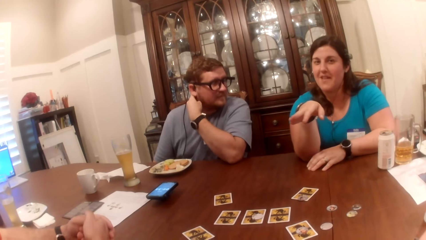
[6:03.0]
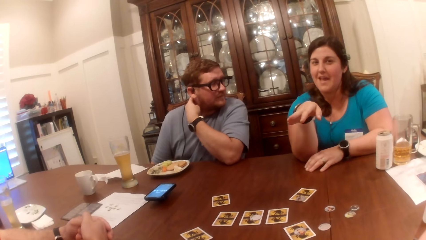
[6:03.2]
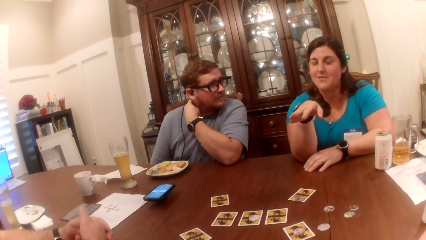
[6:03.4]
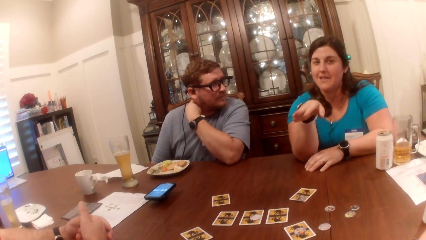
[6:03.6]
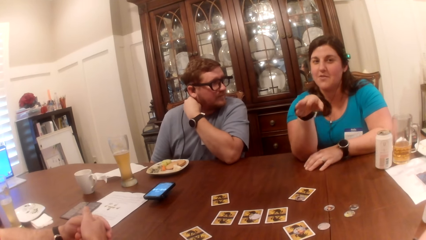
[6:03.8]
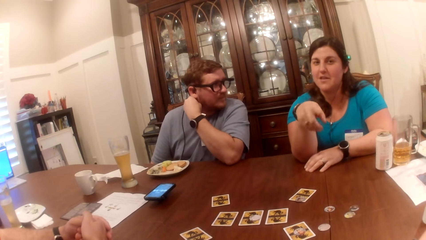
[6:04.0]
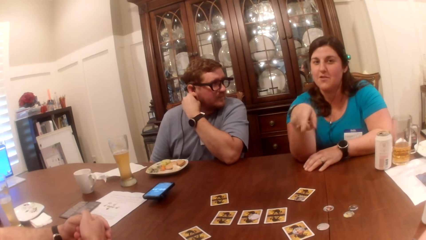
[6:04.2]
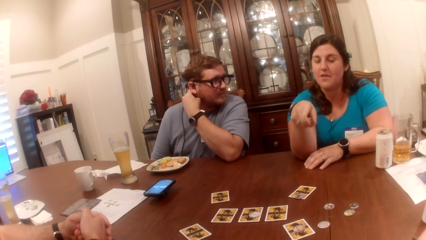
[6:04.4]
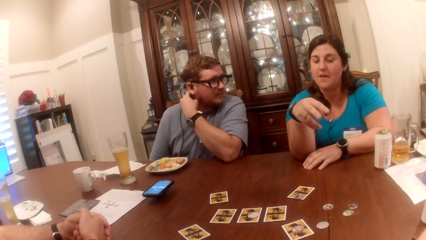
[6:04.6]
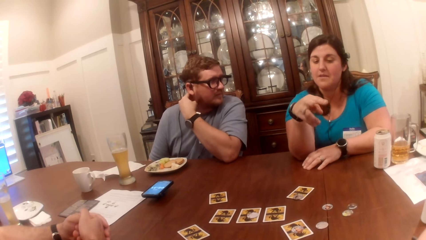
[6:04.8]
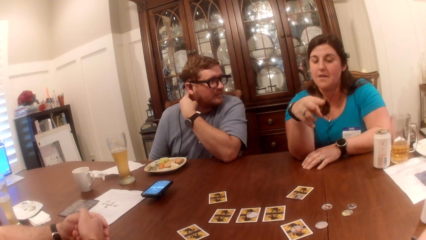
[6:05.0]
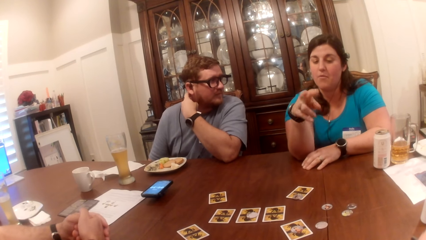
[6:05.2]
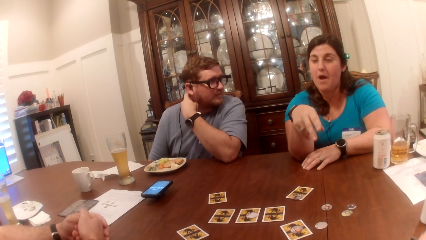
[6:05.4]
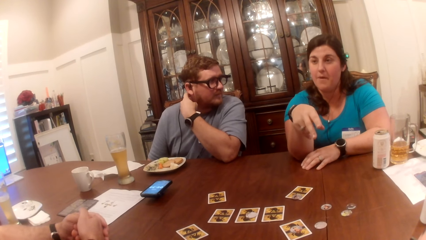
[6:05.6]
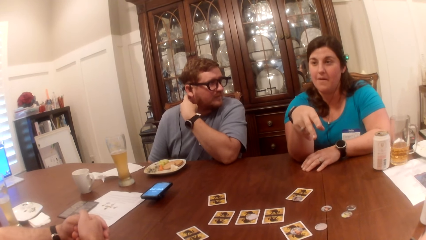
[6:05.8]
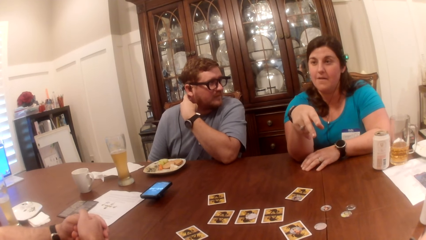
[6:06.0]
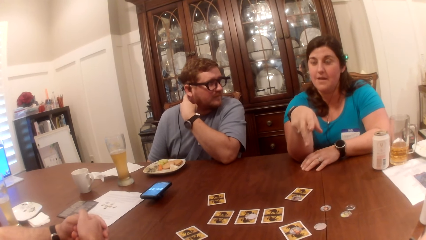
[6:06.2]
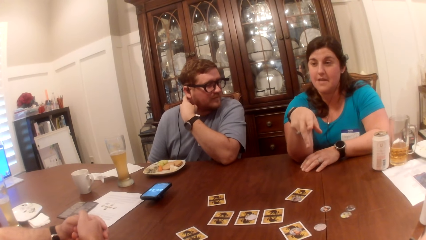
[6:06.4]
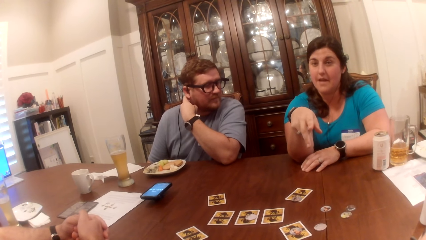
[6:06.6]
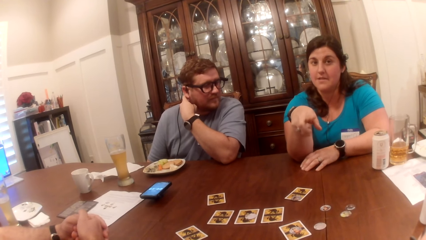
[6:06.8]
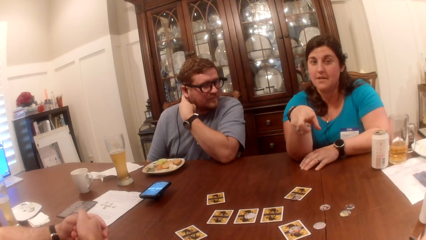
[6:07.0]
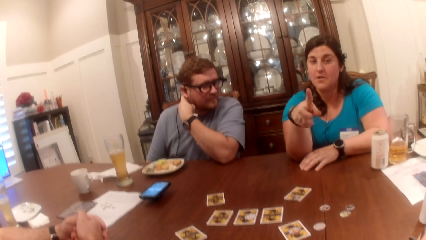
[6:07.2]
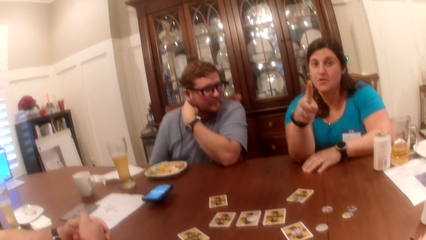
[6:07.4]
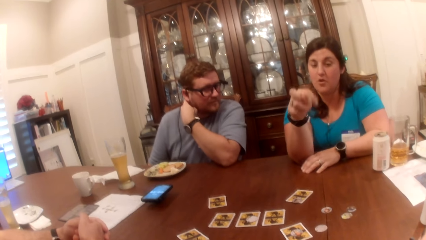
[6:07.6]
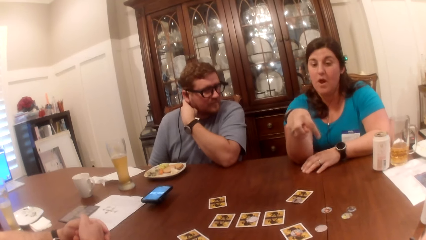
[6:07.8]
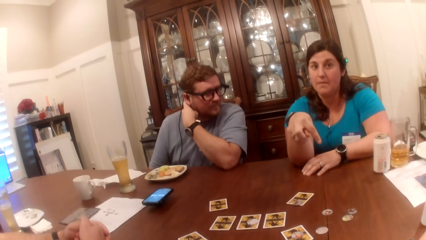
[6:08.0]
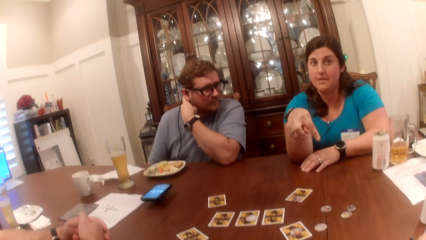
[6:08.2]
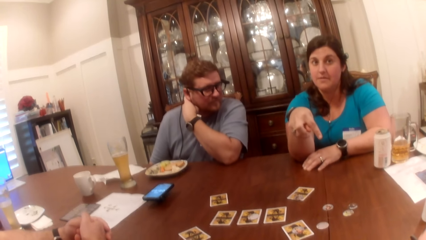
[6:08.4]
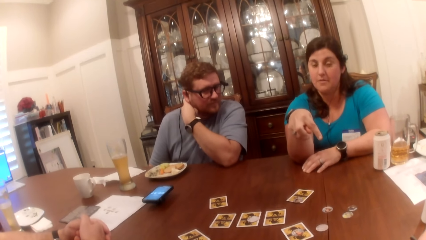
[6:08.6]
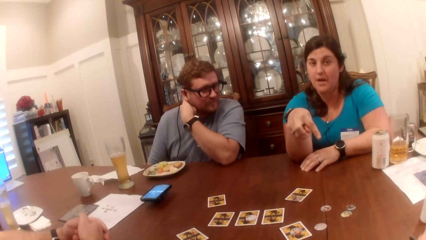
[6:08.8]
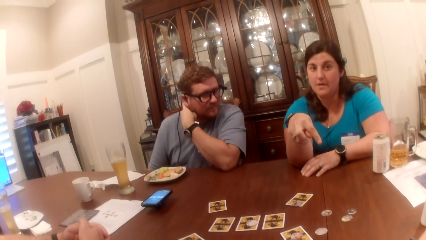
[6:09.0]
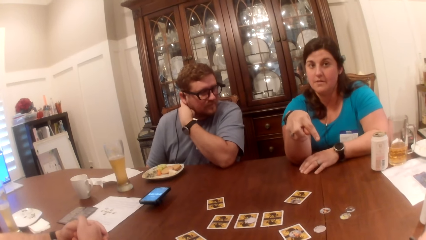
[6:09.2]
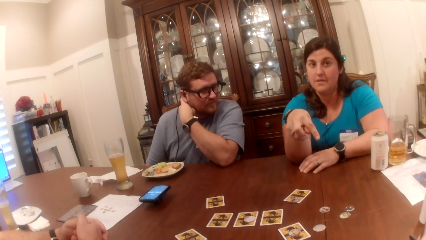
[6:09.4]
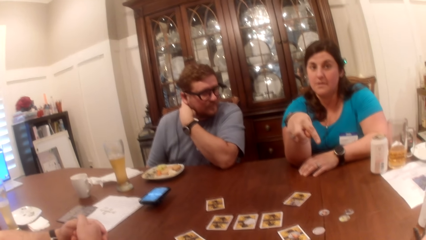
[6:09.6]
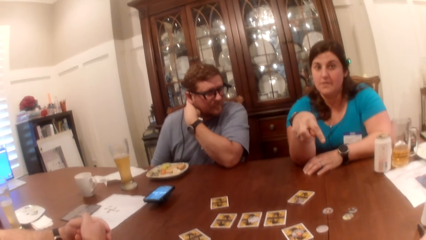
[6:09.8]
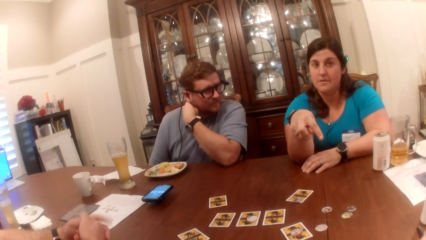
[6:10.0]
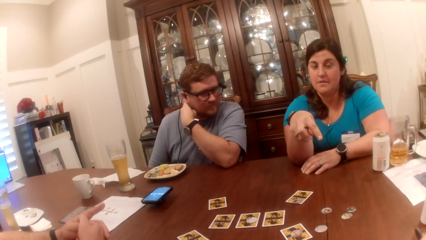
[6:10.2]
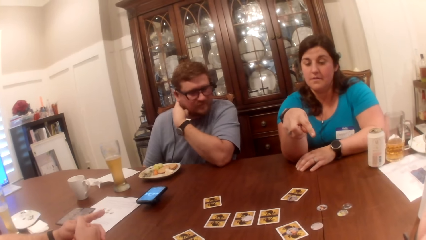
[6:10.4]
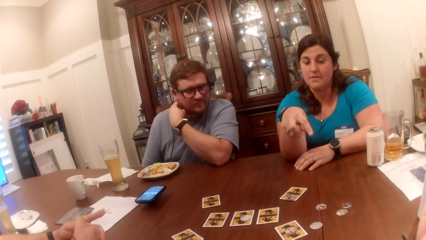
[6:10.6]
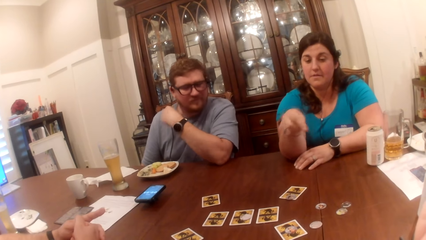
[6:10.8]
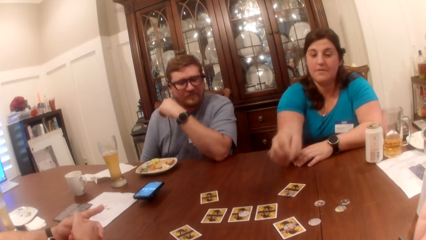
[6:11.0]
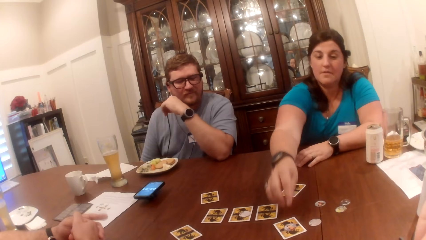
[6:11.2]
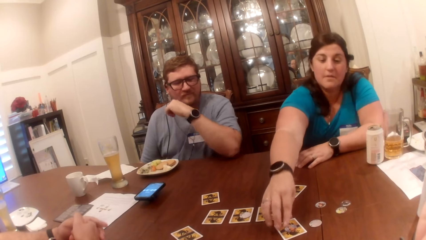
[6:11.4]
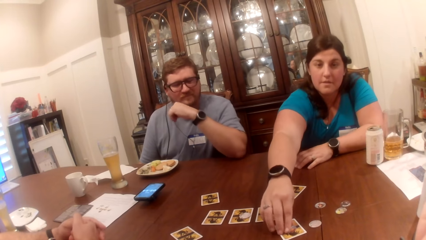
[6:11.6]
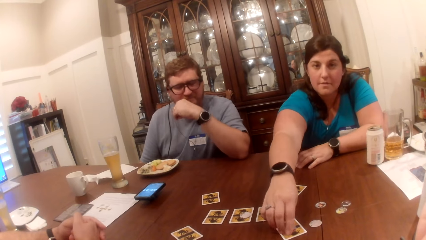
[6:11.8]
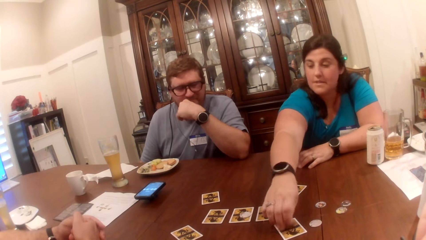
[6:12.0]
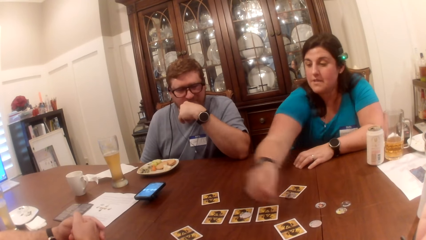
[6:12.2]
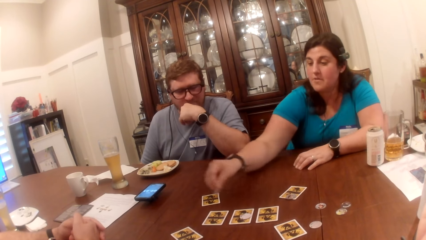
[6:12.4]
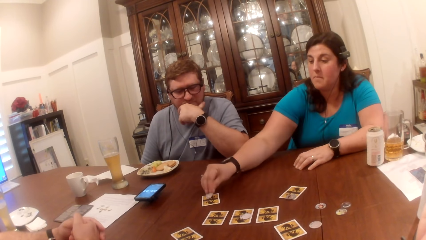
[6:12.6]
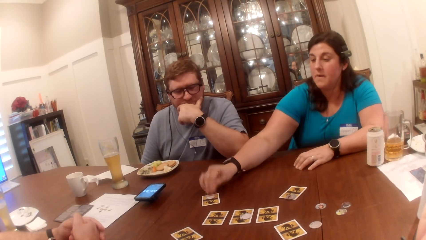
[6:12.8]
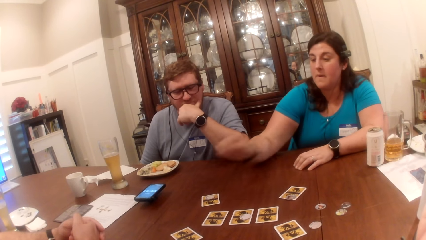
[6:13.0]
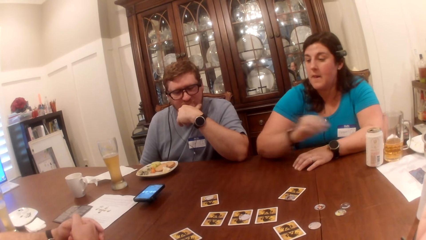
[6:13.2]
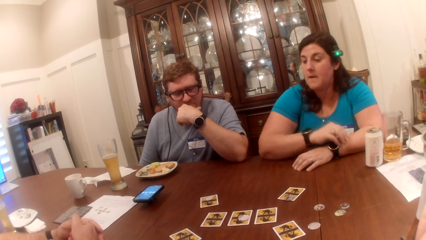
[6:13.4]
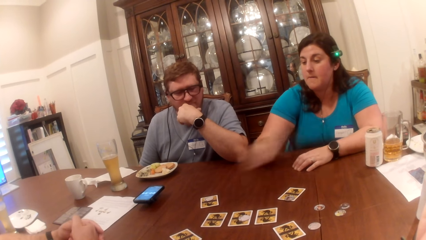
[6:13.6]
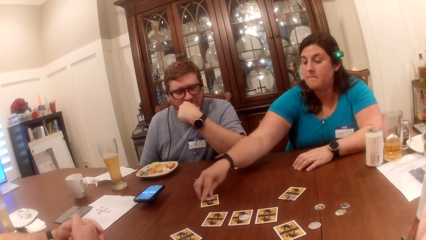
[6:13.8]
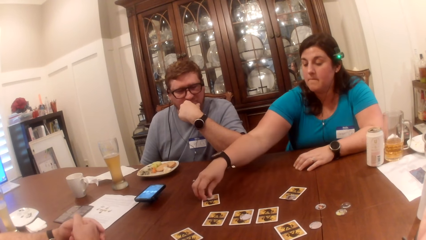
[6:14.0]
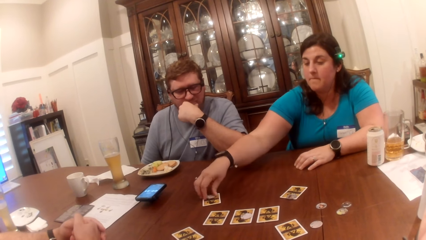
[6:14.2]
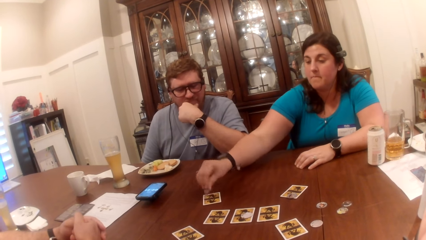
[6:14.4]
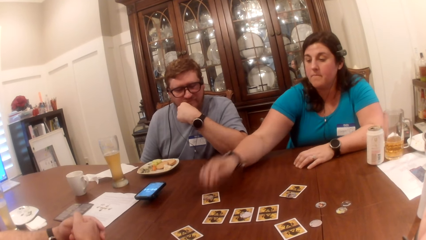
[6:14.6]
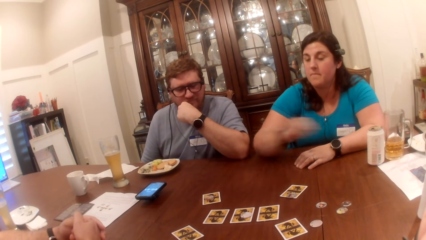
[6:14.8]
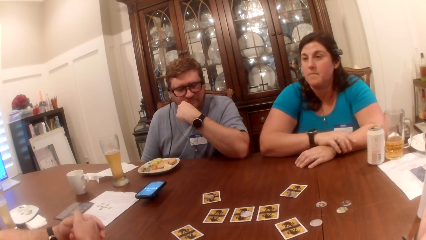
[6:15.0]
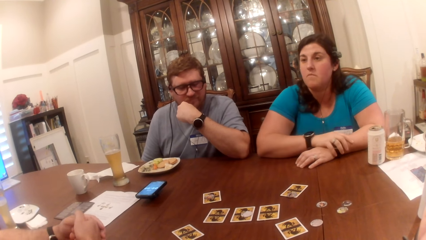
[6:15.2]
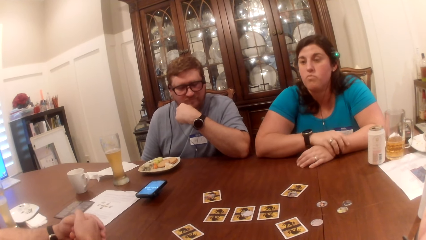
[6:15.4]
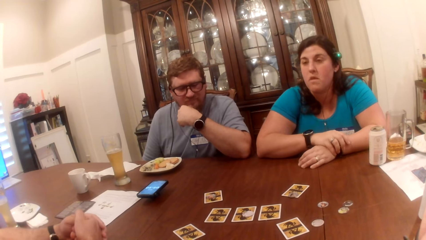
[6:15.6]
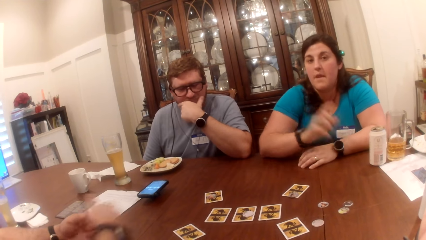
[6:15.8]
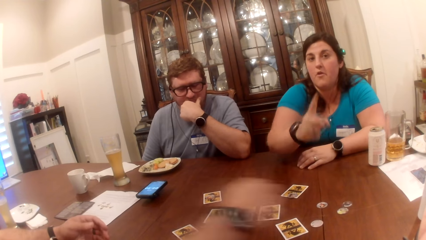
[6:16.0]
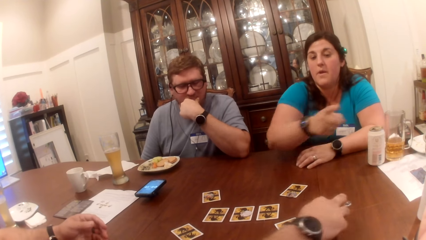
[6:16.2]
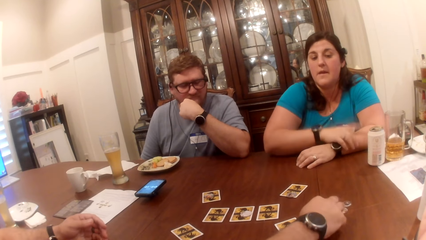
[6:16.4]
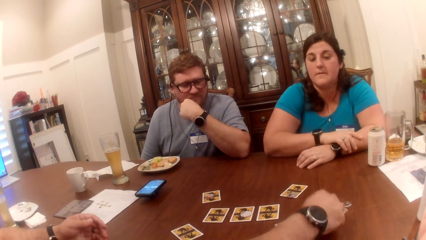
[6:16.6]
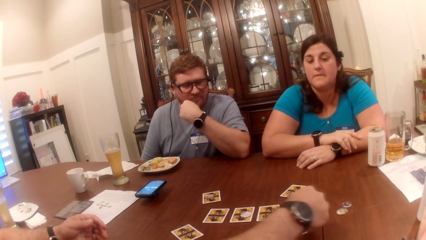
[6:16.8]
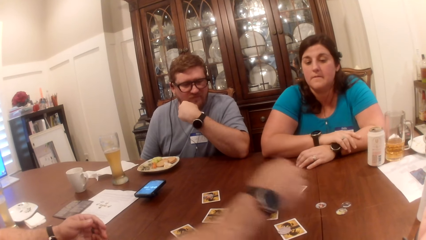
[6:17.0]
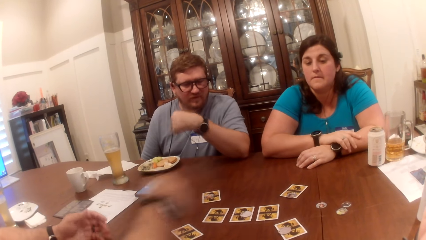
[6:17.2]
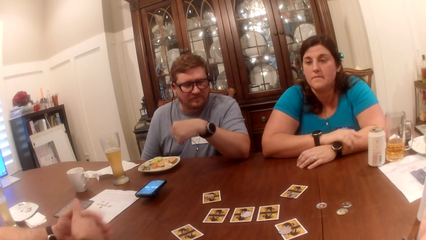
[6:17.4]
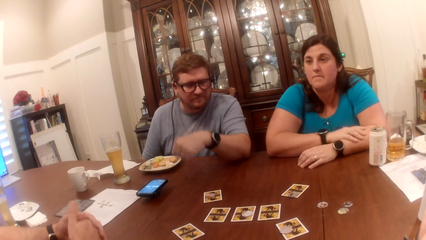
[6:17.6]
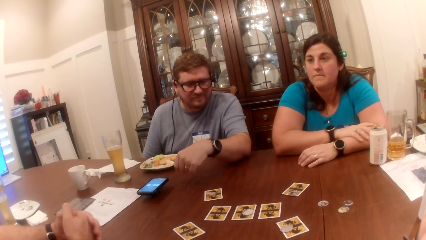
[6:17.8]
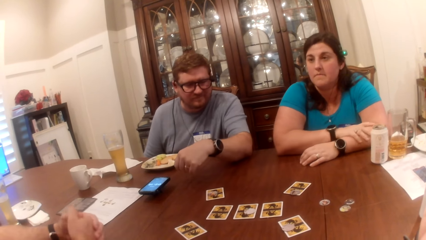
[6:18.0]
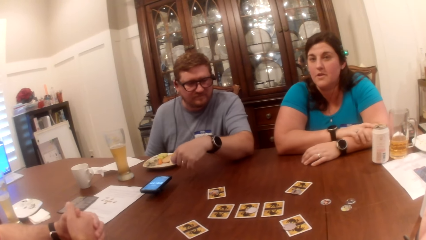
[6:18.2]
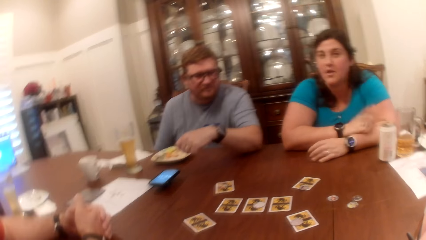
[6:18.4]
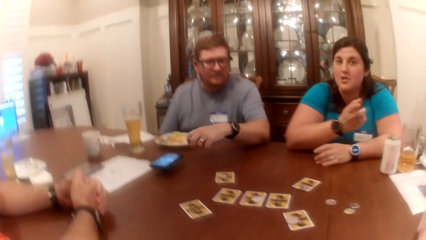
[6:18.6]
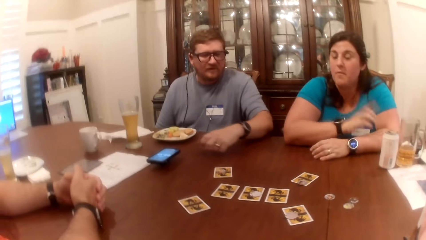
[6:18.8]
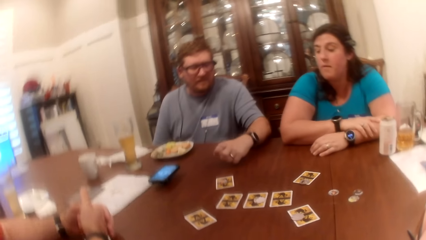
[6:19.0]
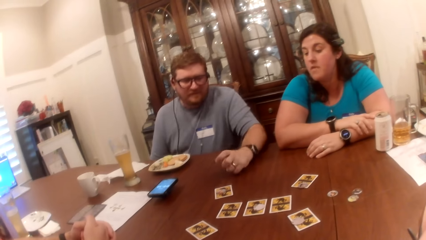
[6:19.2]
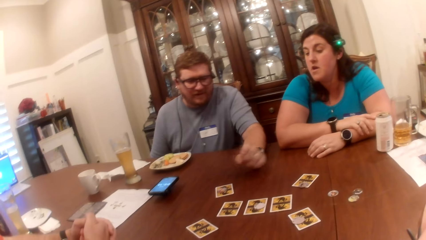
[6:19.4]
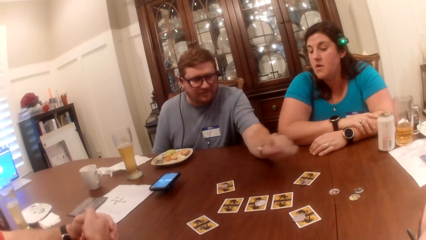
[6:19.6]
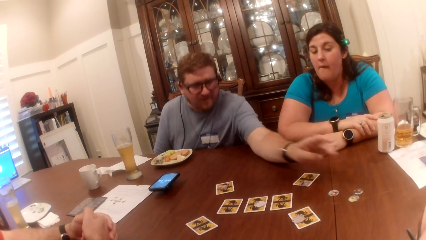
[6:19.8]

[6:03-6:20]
A woman picks the coin on the card on the table with her right hand. The woman drops the coin in her right hand on a card on the table. The woman turns the coin on the card with her right hand. A man picks a coin on the table with his right hand. The man drops the coin in his right hand on the card on the table.
